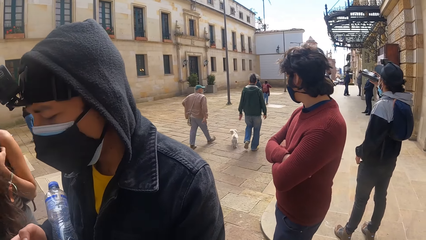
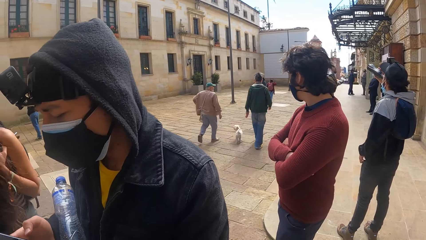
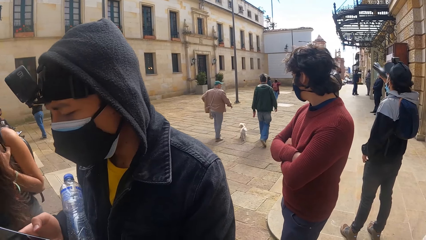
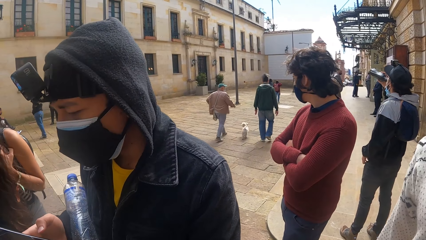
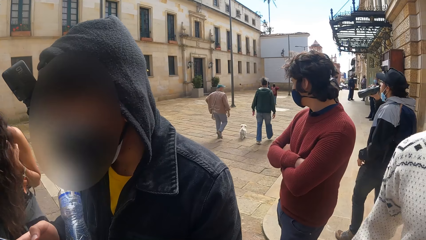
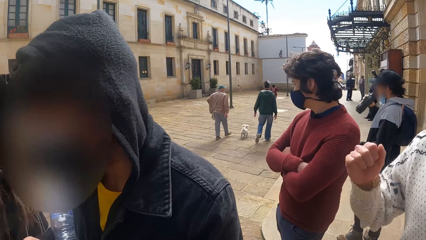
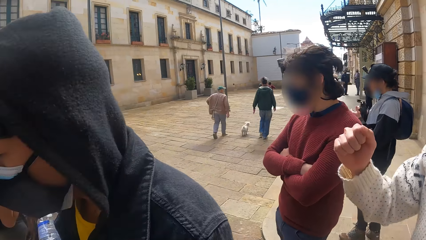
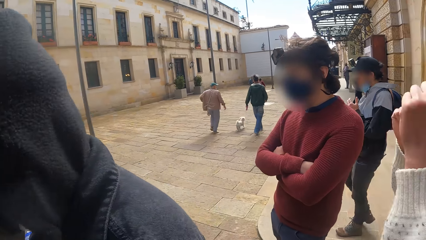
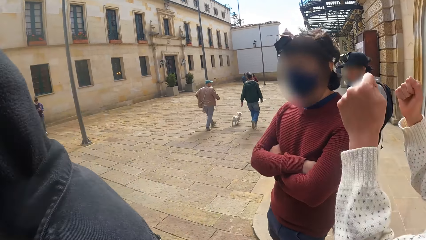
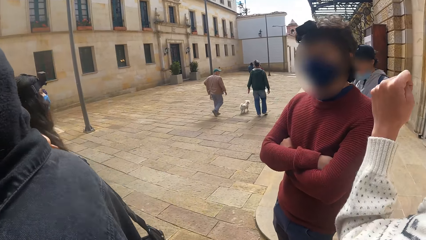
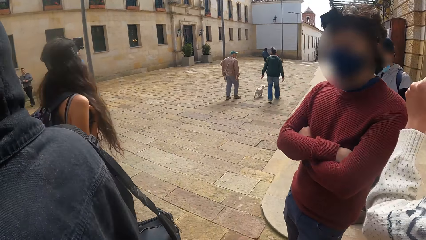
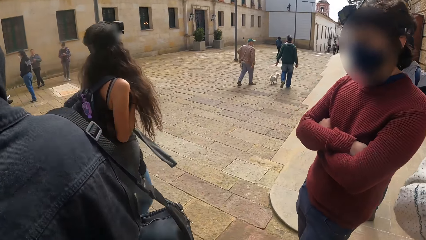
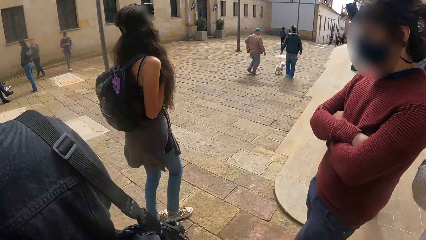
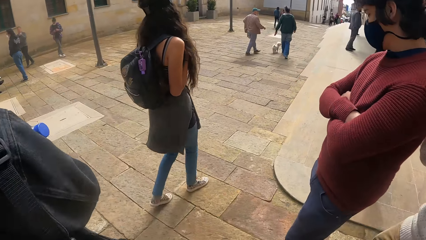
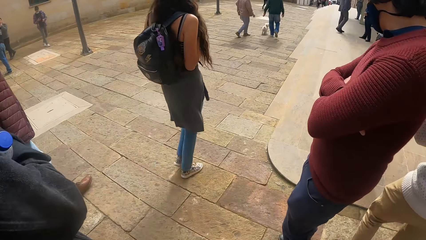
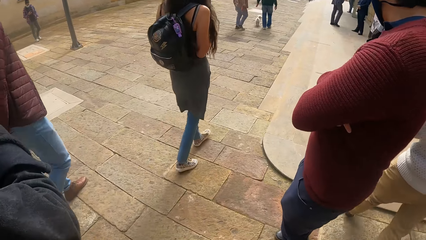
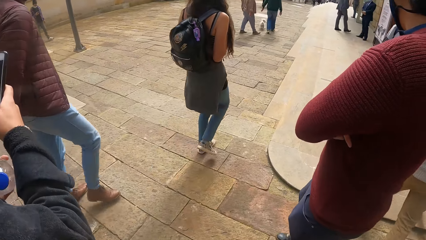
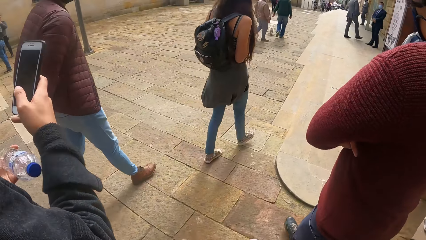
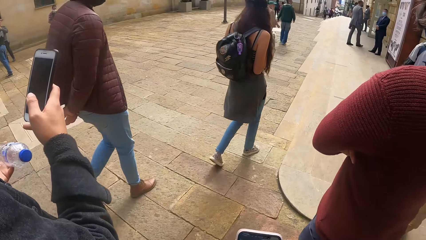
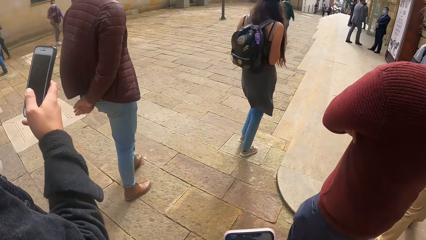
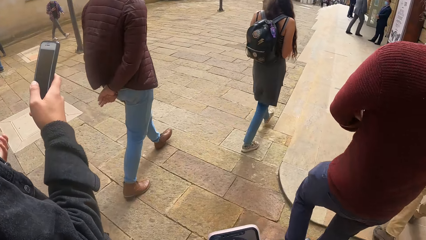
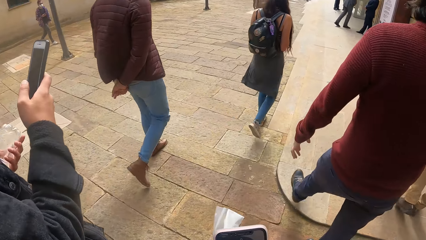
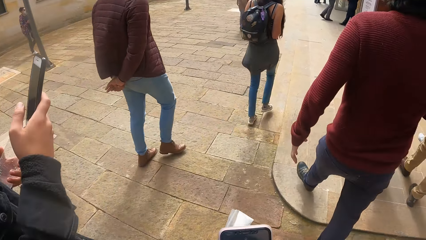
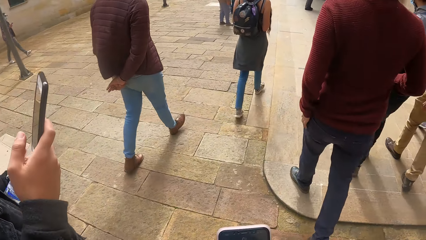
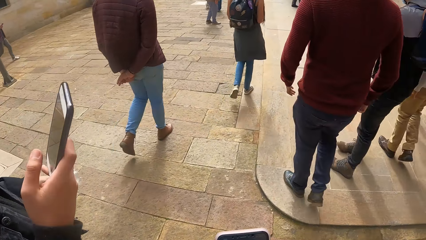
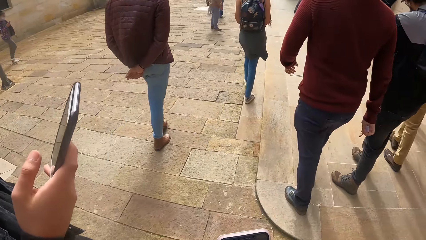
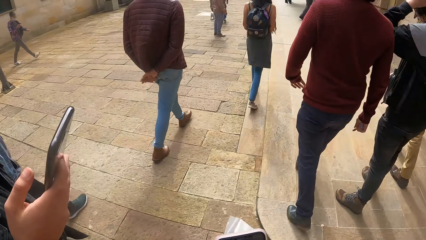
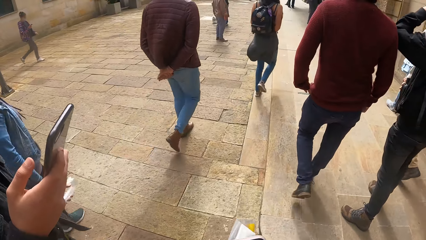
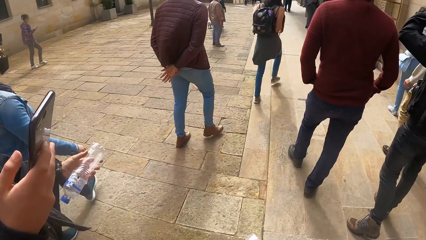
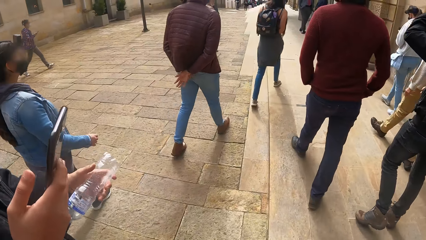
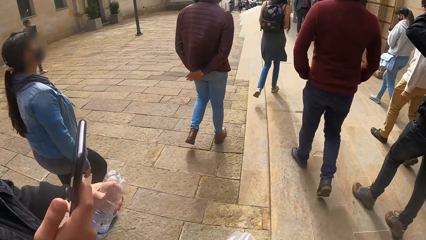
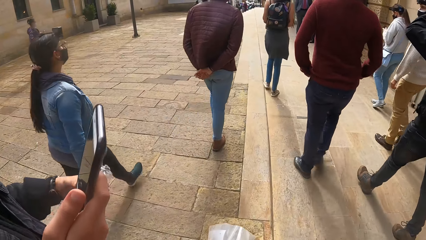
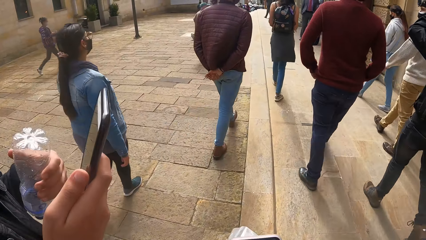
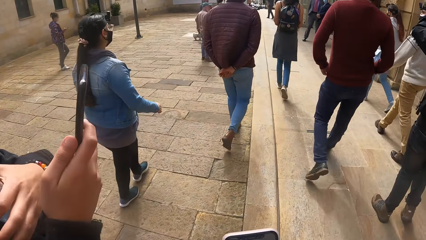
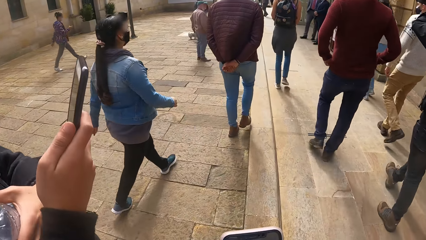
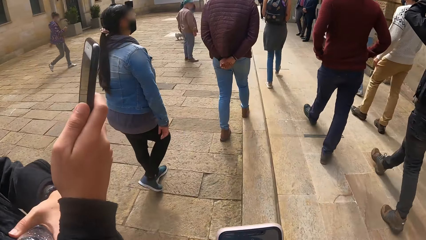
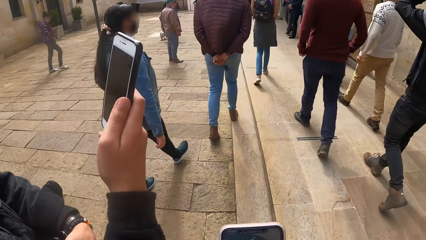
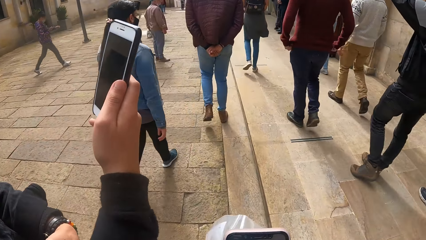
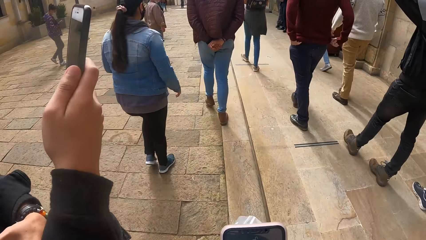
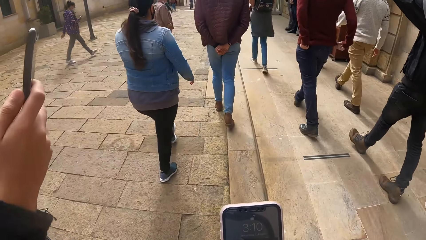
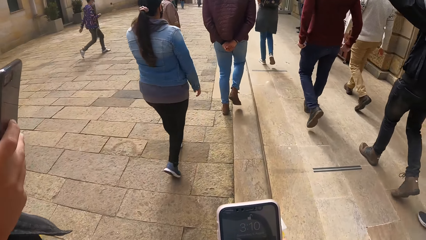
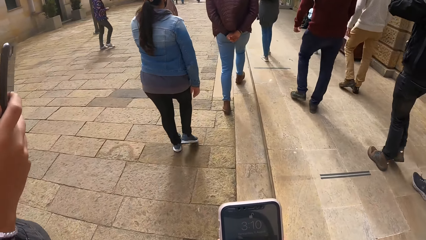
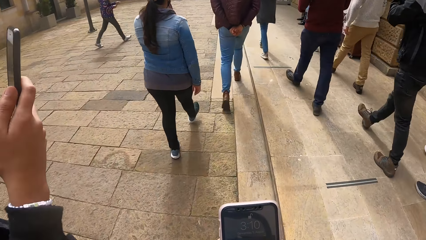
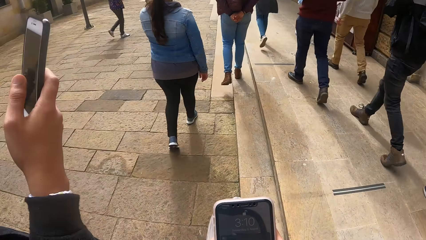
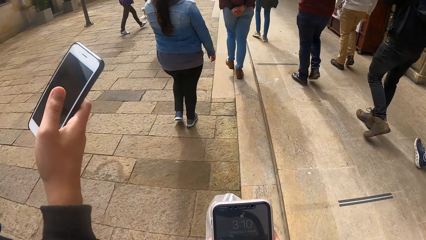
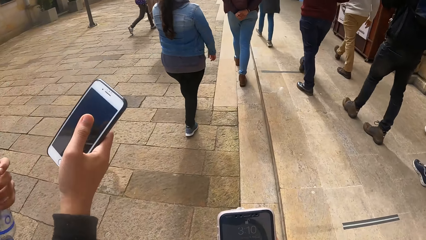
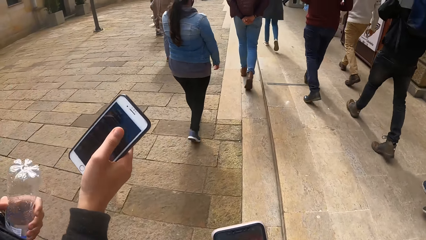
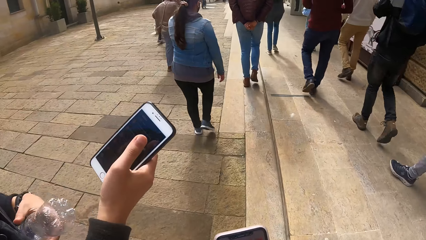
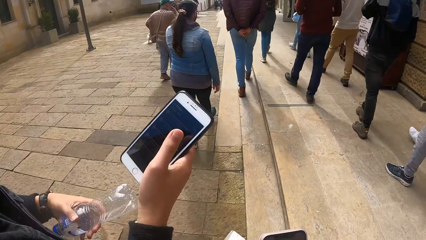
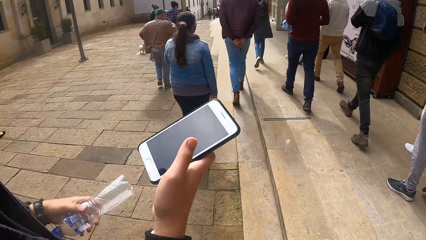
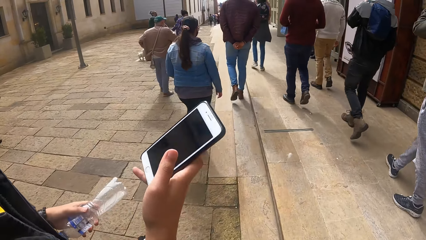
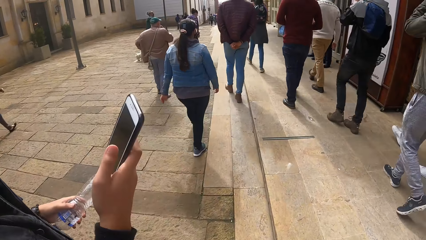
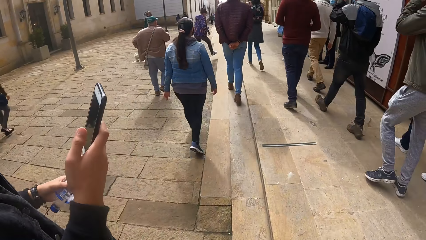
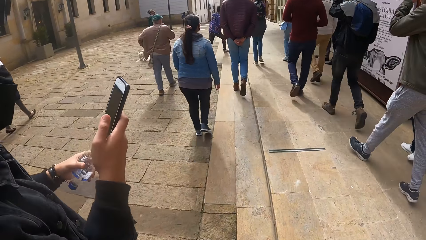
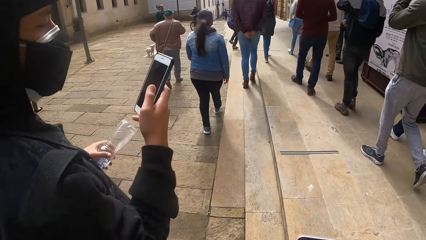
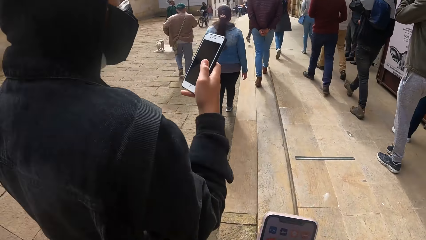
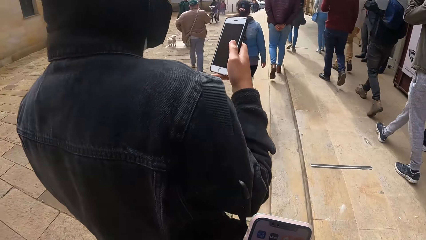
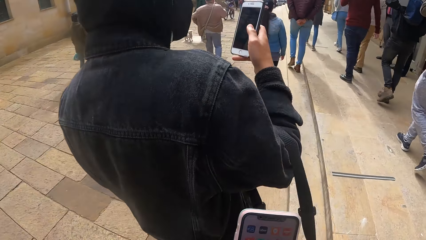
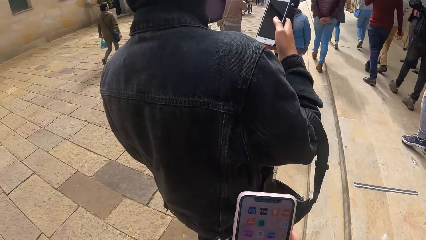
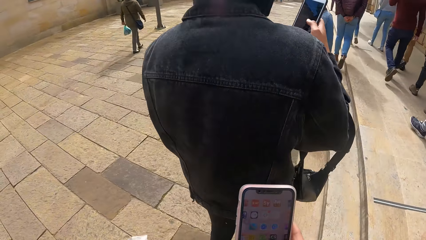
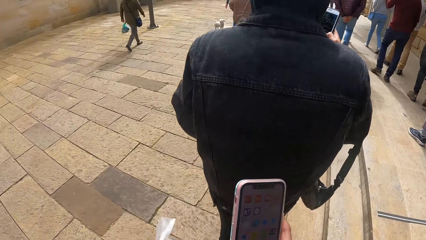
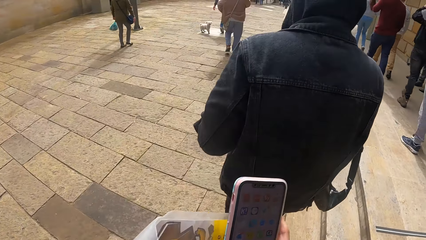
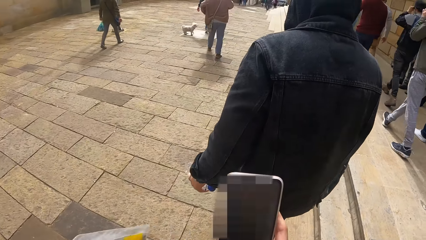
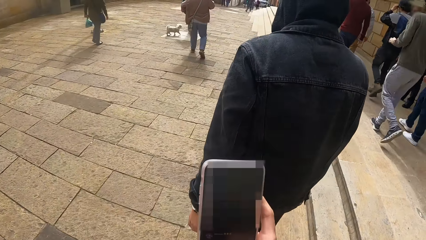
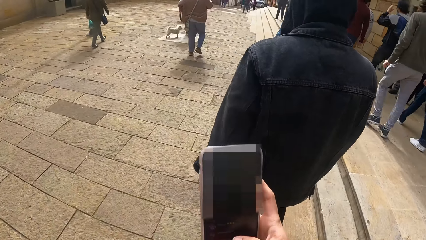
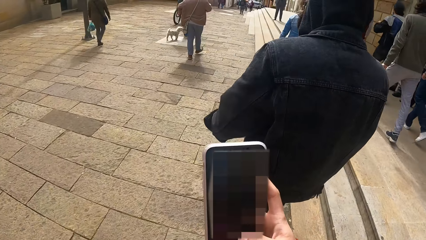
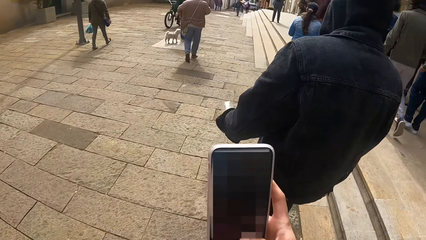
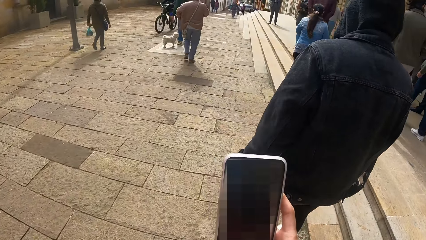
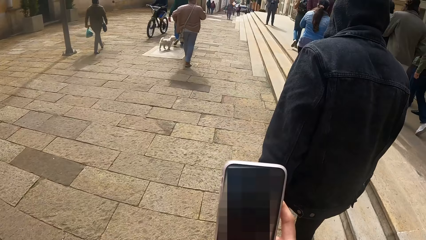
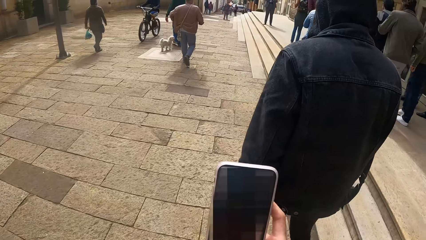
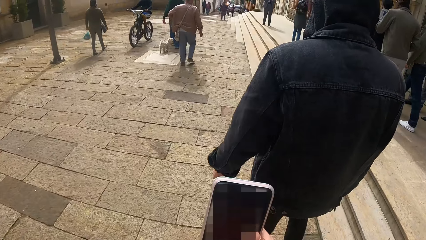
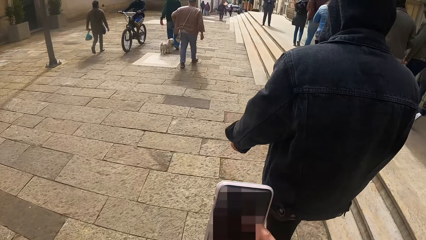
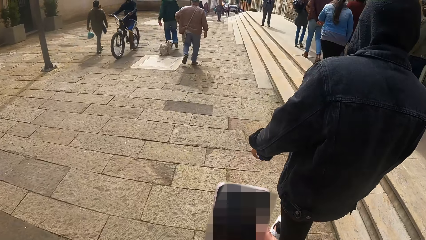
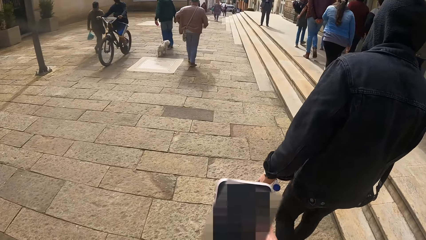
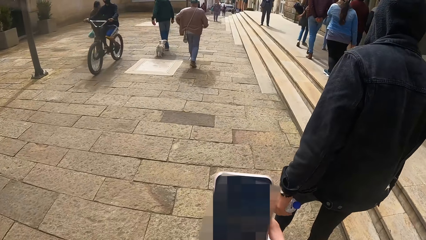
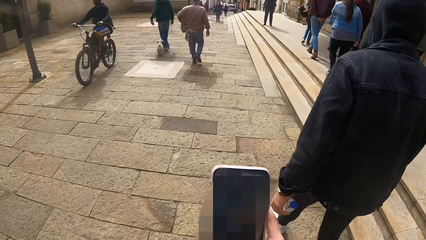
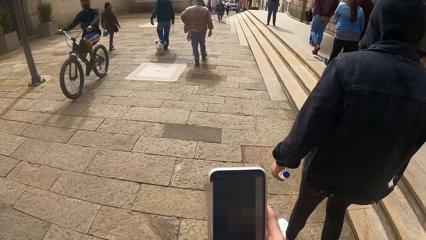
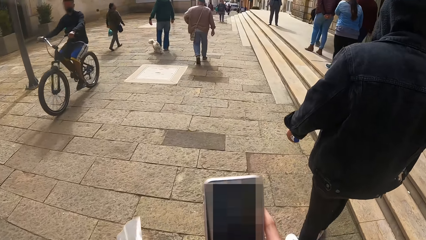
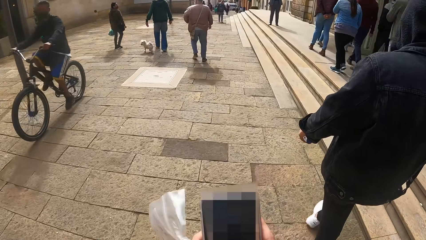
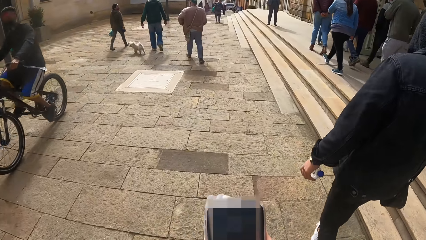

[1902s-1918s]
A woman raises her hands. The camera wearer walks away from the front of the building with a group of people. She operates a phone with her right hand. She walks down a street. She holds a zip lock bag with her left hand. A person carries a phone. The man holds an empty bottle in his left hand. The camera wearer operates a cellphone.
